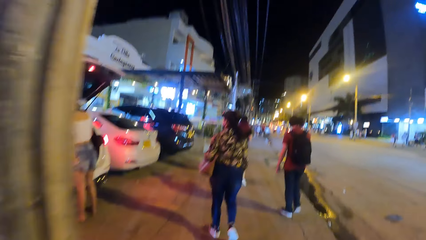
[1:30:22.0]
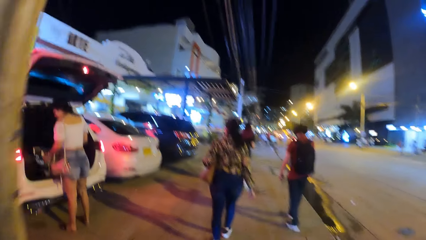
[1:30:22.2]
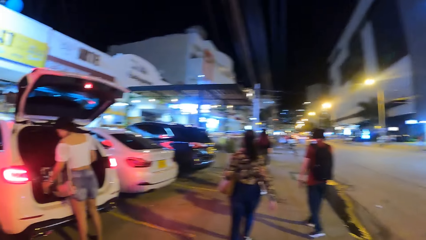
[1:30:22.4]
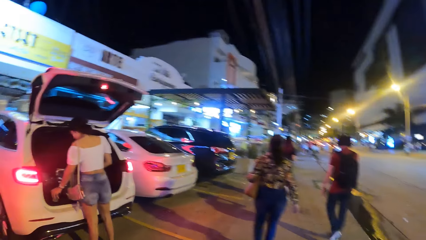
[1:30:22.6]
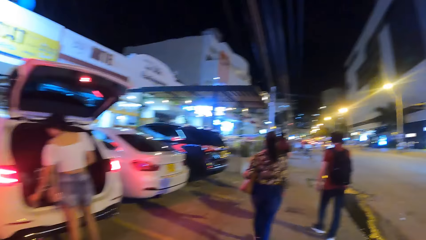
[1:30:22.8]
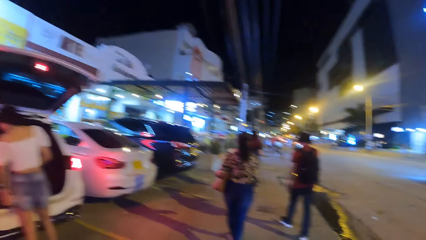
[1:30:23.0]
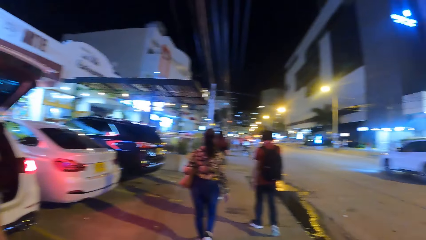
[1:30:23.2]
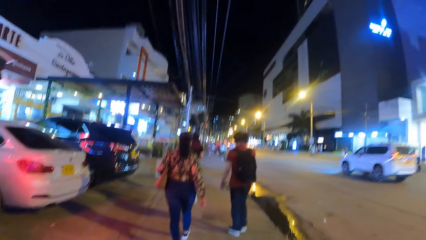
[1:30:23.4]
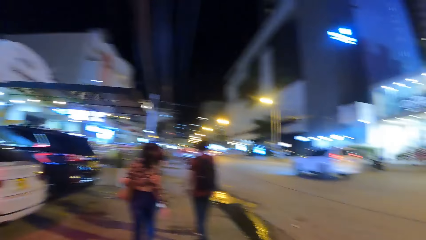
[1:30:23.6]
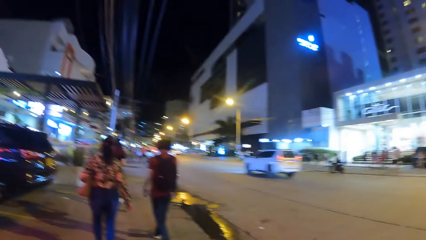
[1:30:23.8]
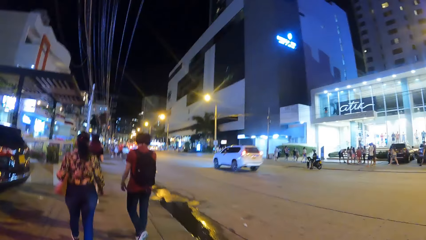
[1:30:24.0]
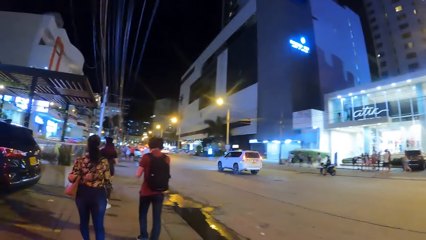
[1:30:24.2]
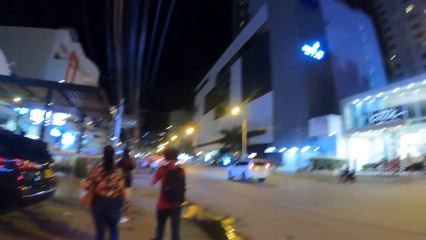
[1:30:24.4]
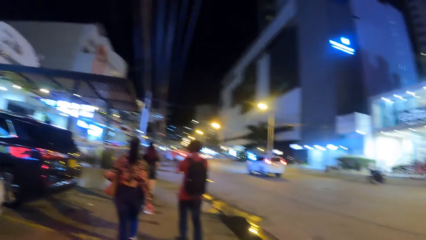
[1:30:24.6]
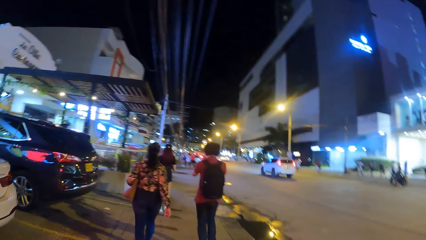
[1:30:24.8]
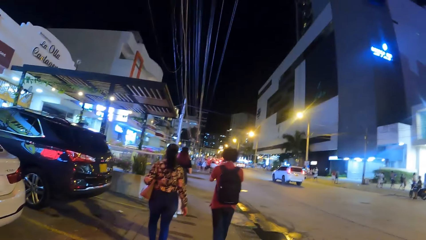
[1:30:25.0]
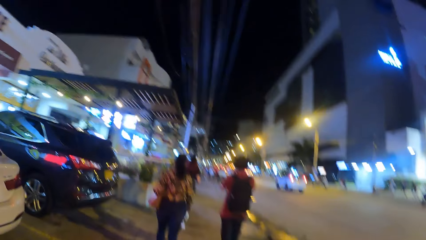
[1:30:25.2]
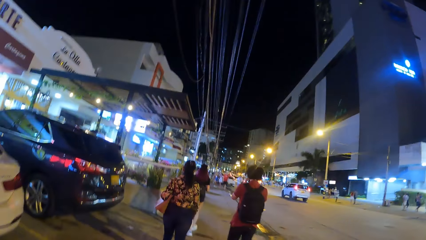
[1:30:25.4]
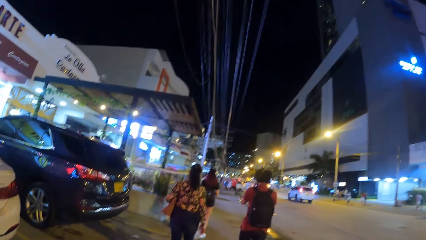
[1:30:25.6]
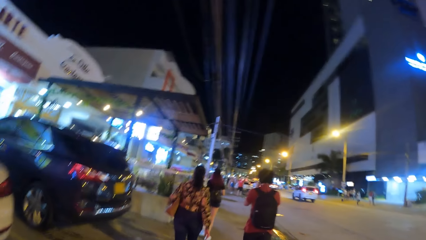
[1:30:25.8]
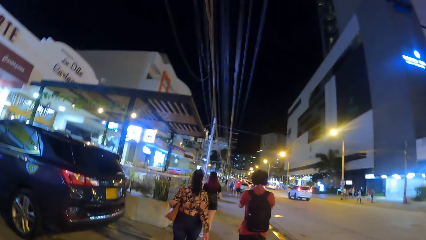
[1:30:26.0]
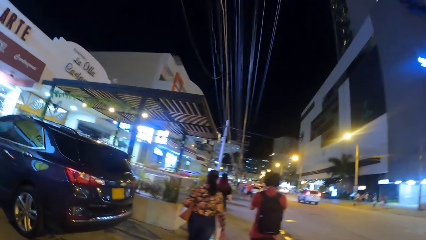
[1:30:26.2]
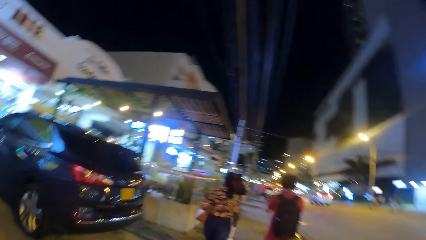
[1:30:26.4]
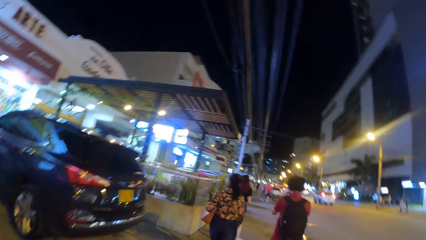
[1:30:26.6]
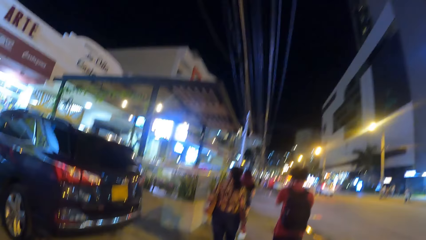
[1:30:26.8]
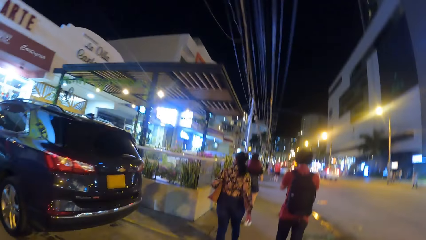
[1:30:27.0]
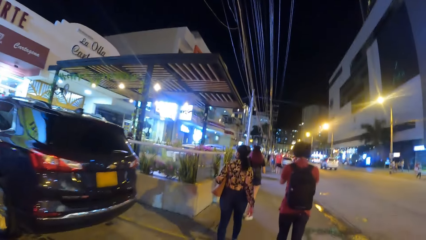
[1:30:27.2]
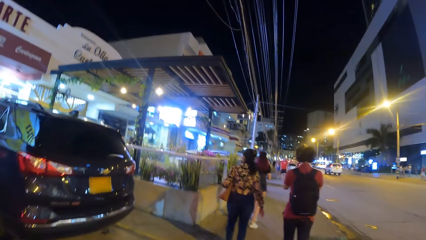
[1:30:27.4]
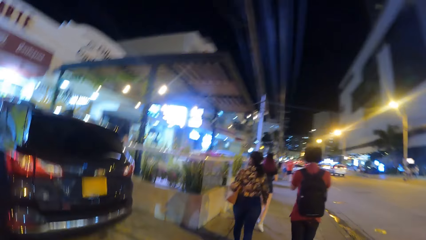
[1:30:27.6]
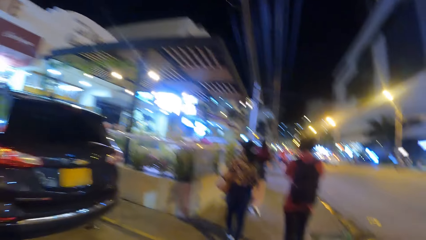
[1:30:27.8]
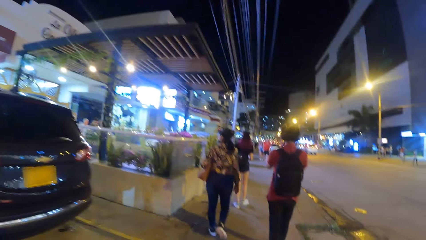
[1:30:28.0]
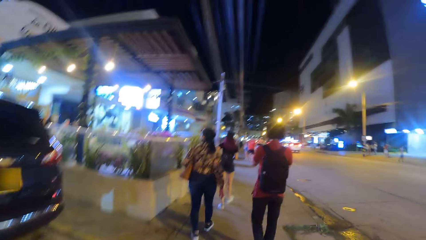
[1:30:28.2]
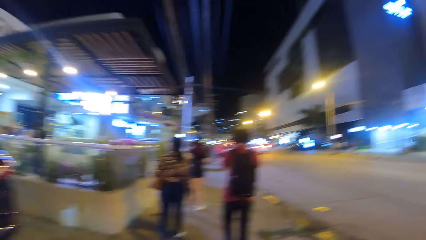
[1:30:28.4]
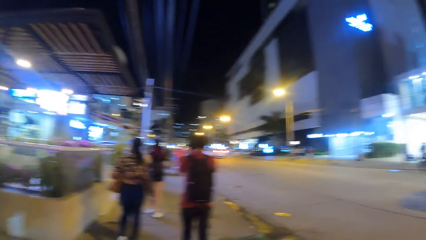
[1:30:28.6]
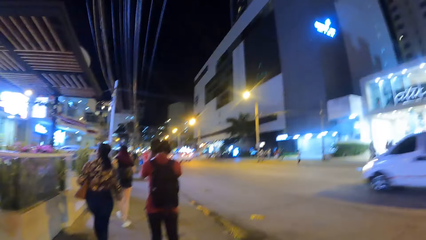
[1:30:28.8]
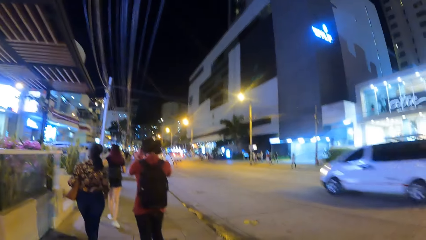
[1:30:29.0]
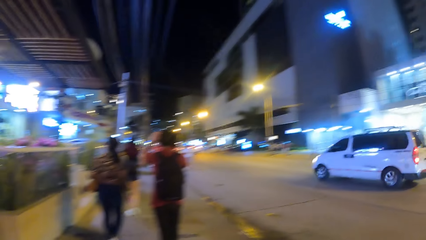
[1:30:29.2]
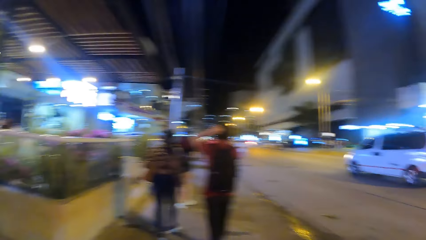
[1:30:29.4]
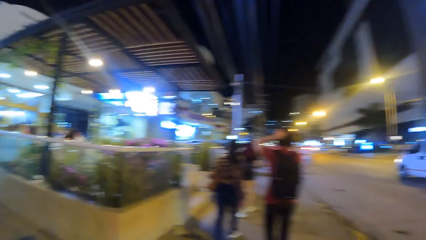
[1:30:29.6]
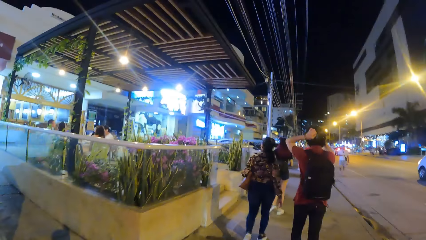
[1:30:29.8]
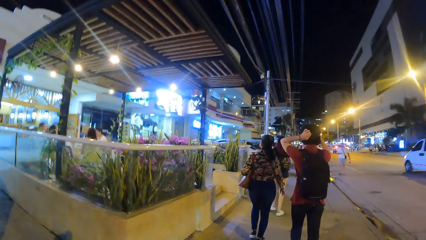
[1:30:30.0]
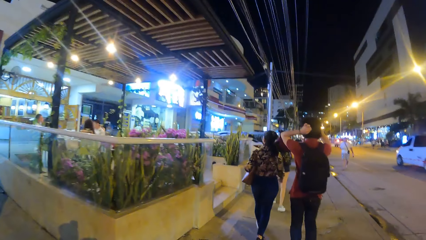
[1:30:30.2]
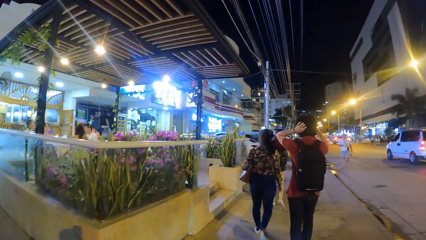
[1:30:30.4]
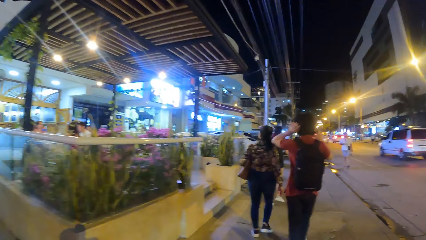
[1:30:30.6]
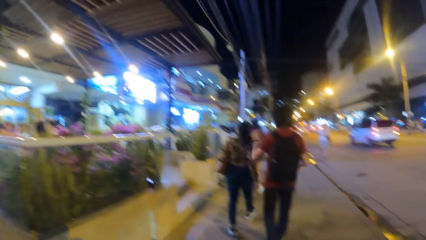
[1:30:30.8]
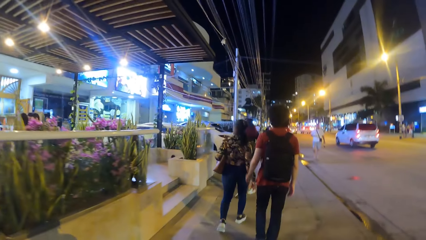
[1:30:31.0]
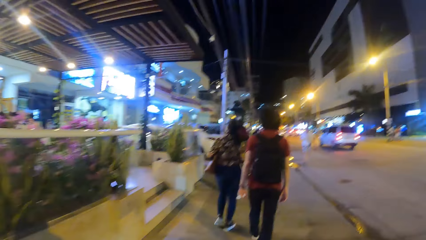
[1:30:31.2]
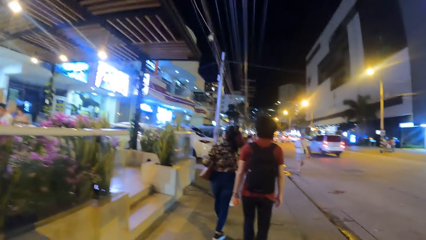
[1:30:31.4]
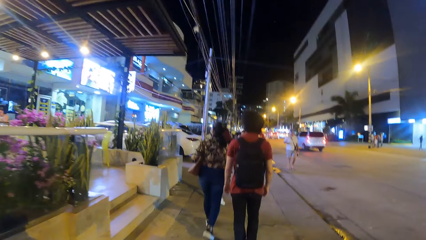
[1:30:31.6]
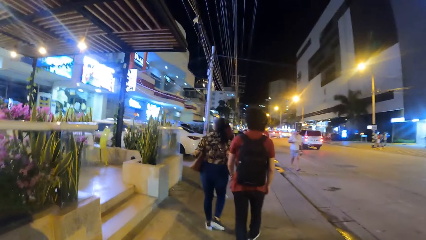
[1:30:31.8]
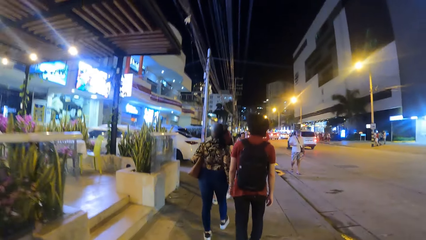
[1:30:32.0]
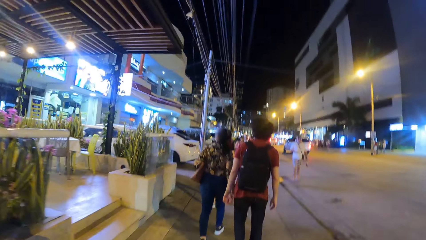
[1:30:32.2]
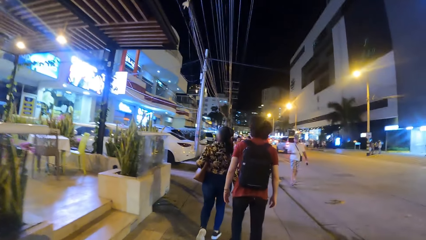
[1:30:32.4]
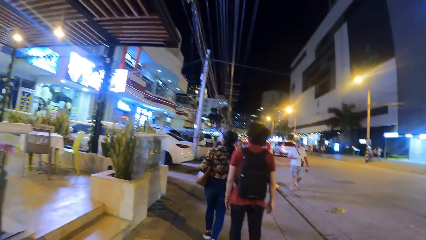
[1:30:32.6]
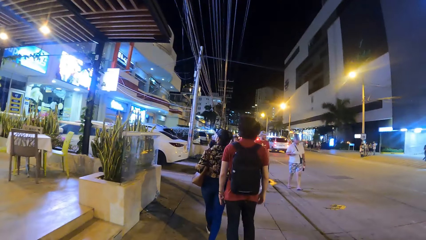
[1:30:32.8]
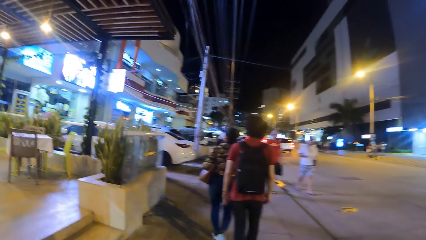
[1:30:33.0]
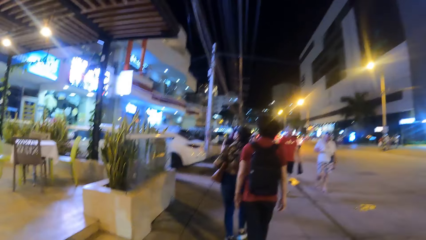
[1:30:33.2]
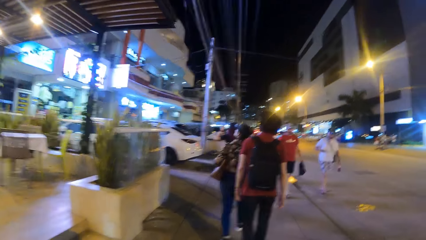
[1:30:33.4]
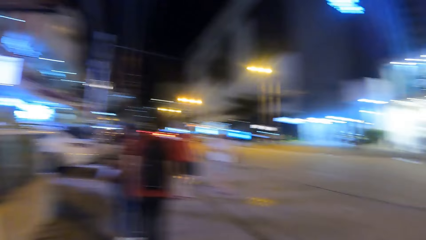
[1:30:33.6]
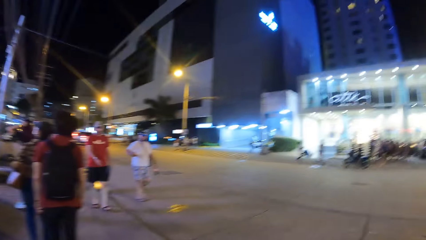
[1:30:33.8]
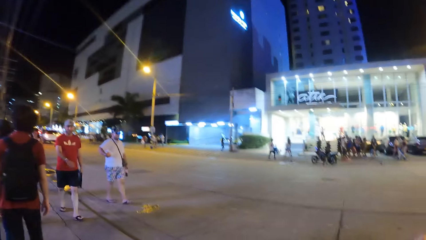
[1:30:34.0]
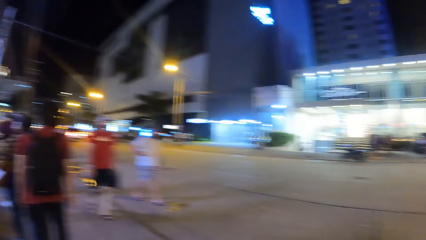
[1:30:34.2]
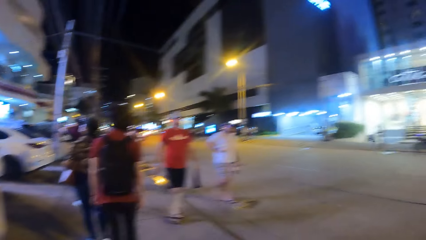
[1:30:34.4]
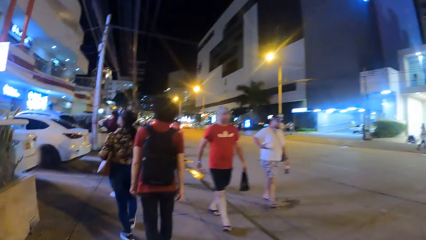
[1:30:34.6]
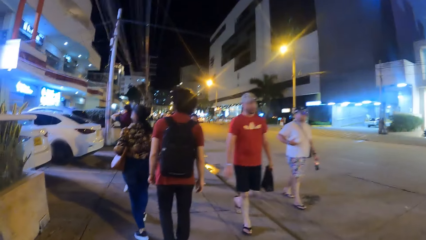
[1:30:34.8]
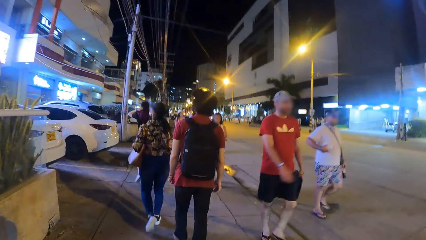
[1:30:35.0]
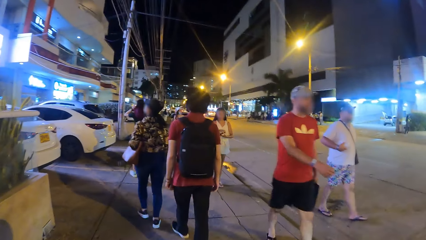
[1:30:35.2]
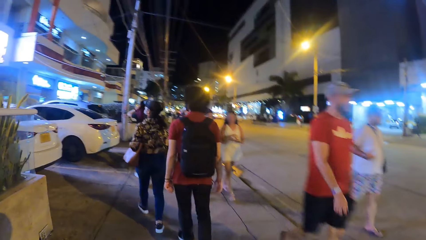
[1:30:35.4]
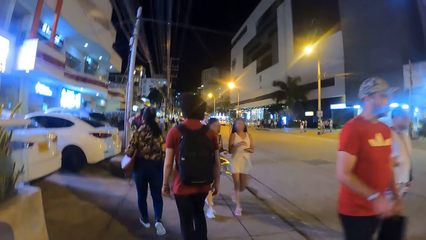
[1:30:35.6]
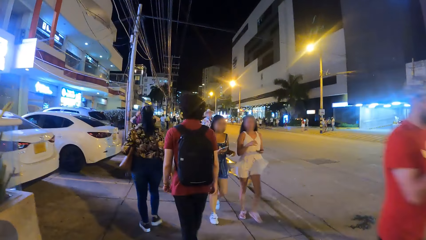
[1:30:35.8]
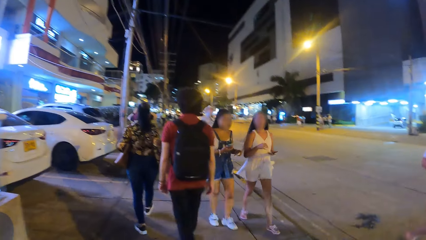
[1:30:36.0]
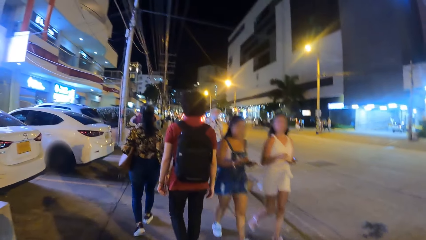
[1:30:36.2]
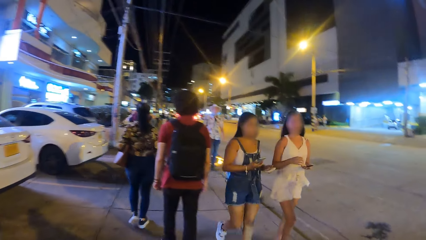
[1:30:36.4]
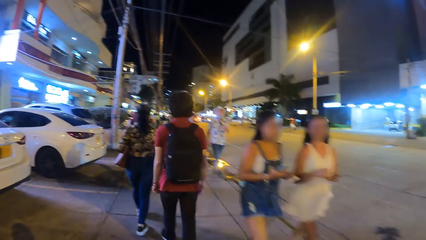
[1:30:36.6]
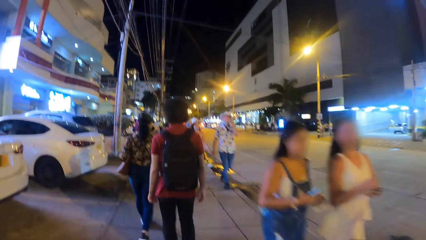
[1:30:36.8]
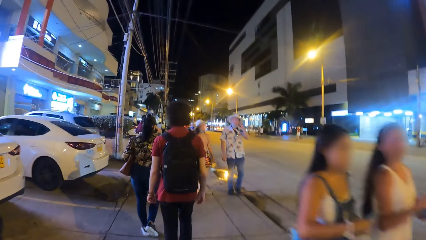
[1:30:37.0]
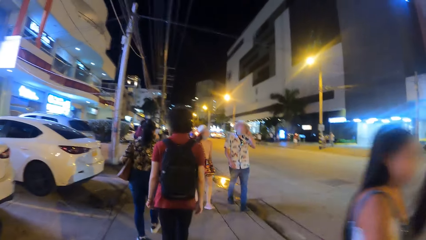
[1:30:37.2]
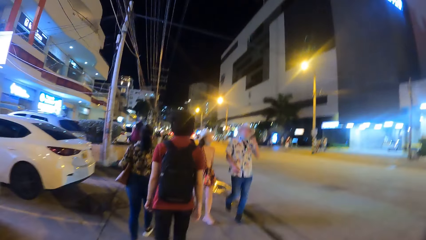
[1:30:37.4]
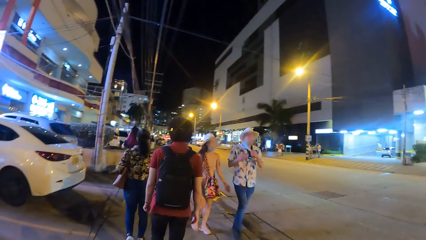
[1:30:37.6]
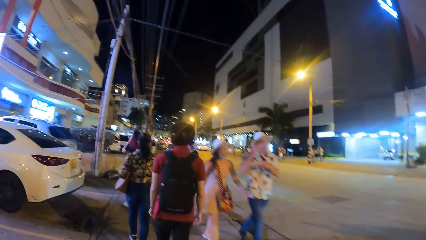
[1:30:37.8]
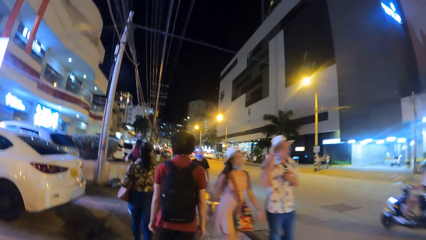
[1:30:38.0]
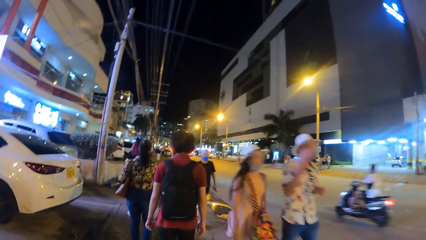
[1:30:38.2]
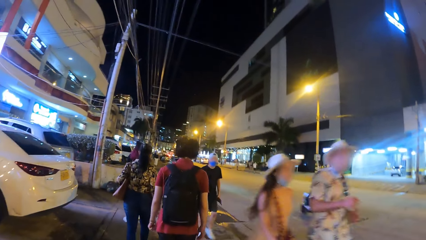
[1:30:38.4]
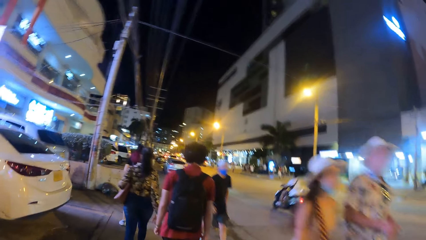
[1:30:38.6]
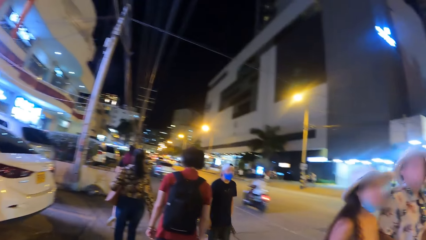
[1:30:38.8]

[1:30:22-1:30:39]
The camera wearer looks at the car. They walk on the pavement. They look around. They walk on the pavement. They look at the road. They walk on the pavement.
